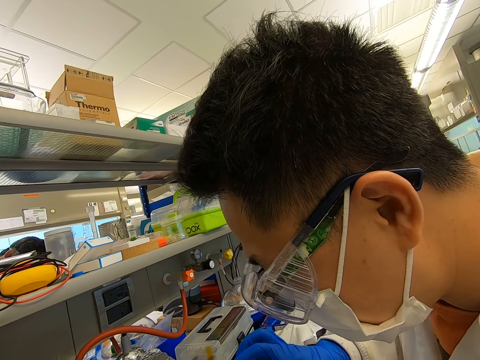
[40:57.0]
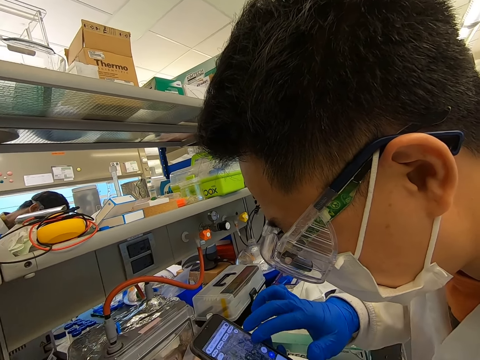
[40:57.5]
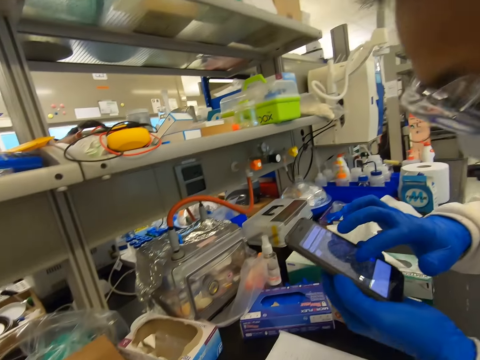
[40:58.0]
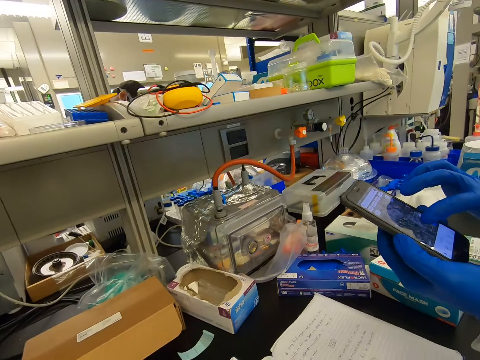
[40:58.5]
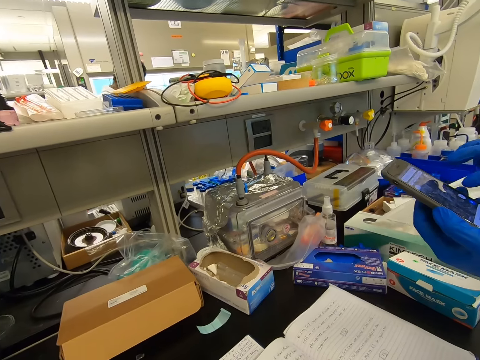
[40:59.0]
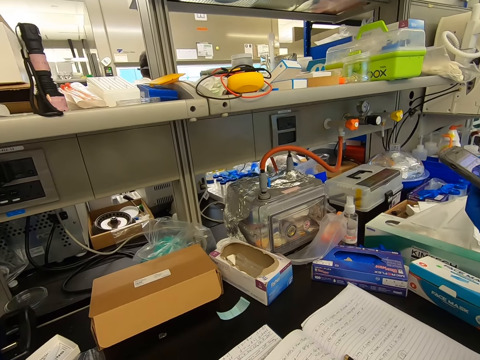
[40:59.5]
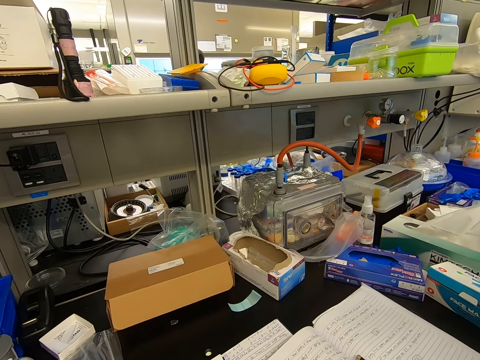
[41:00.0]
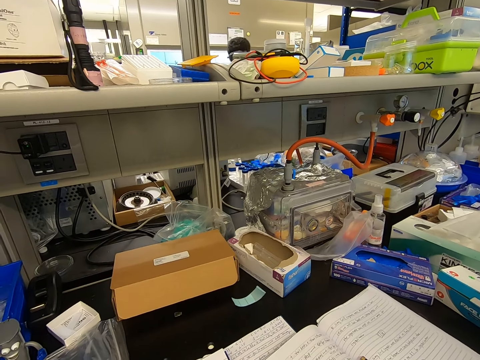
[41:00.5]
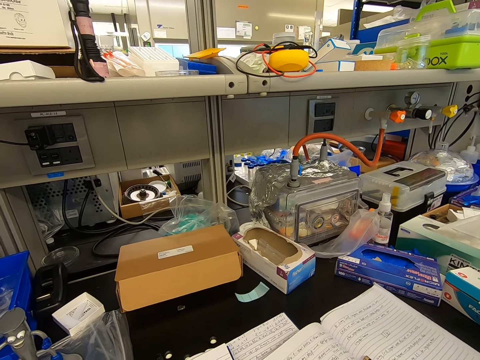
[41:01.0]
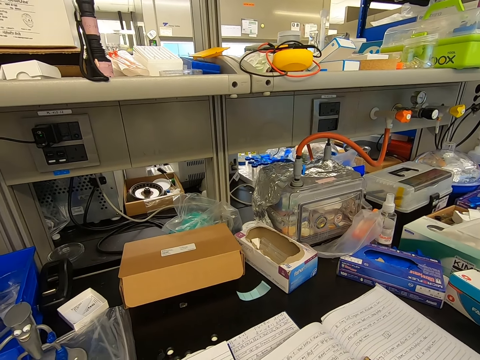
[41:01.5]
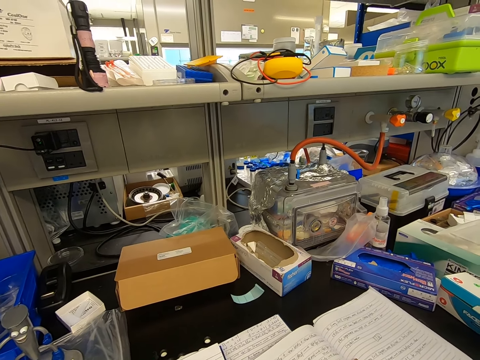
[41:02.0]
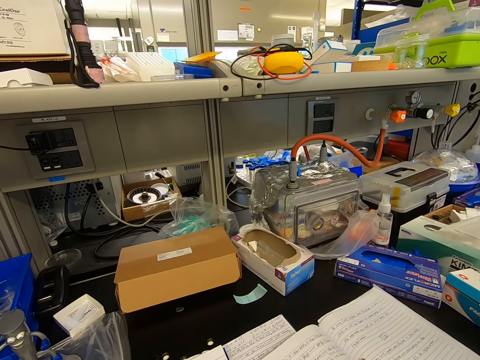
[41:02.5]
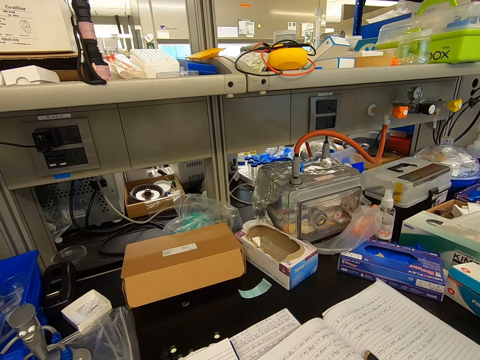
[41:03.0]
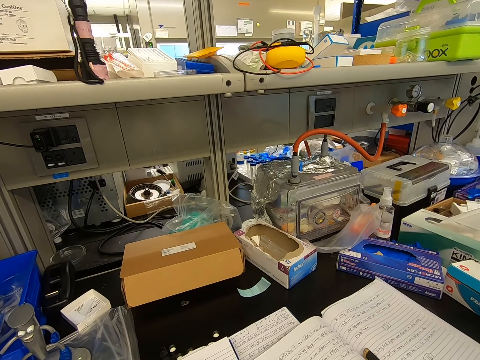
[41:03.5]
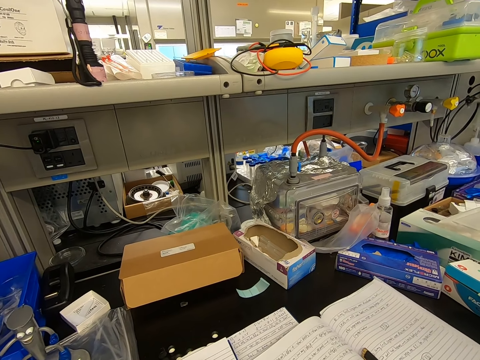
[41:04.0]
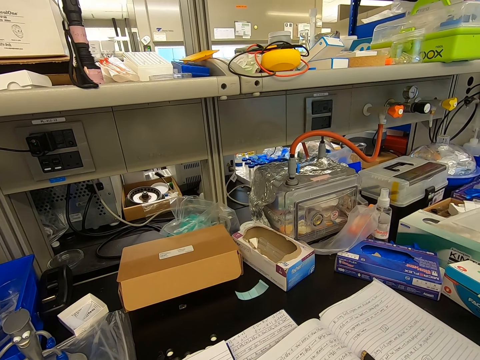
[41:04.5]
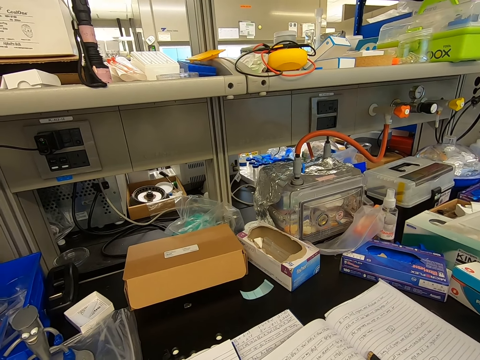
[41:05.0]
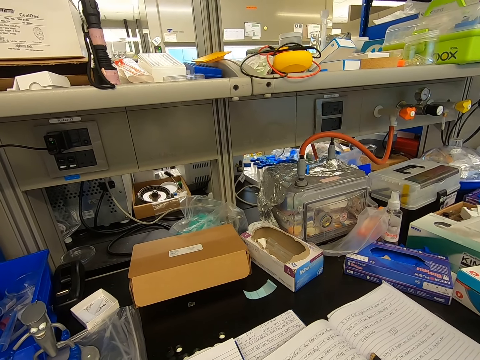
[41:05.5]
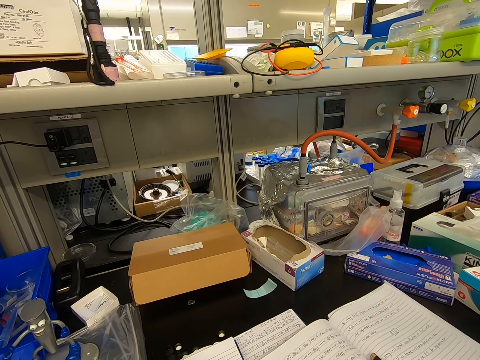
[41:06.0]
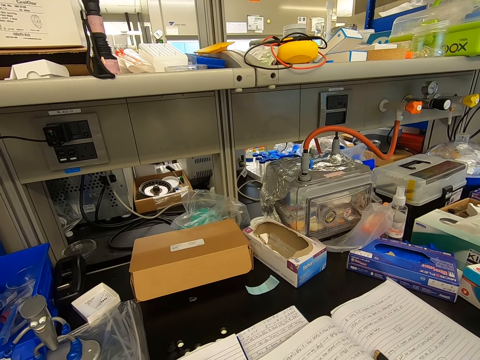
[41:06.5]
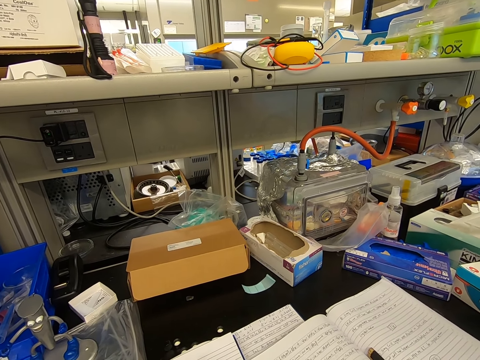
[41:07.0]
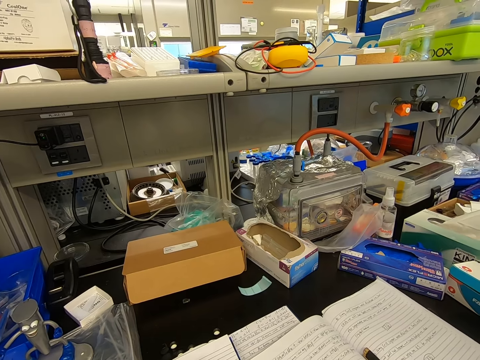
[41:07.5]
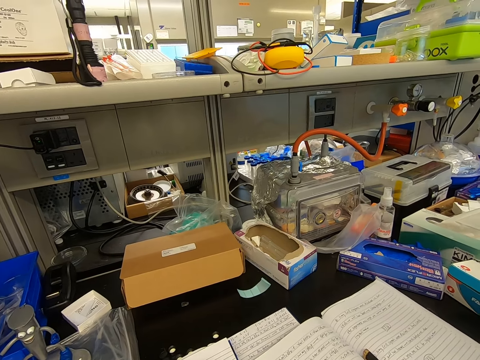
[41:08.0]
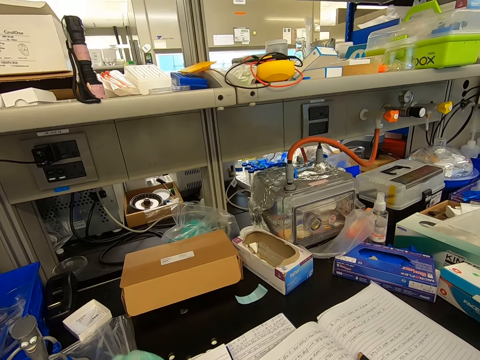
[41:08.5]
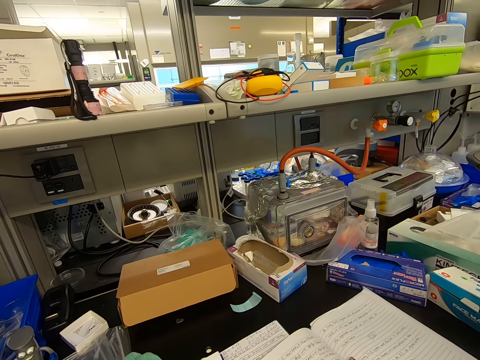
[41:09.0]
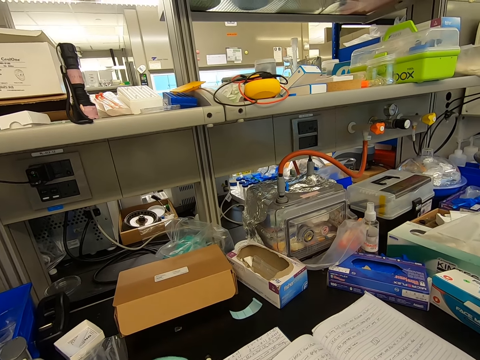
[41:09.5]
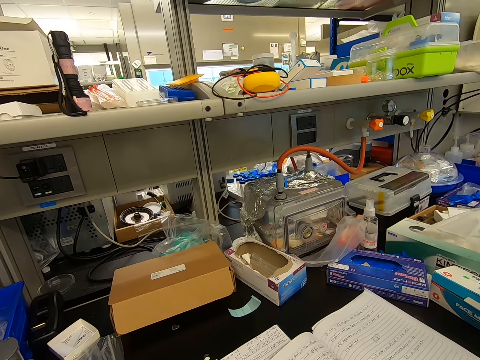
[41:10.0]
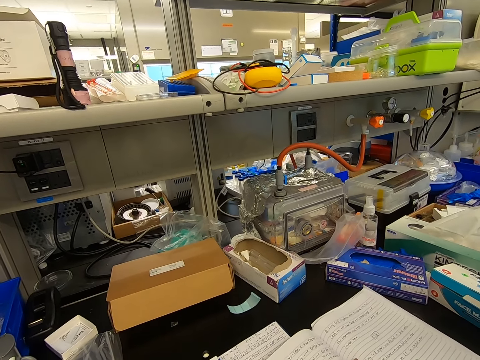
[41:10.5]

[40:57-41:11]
The camera wearer looks around the room.

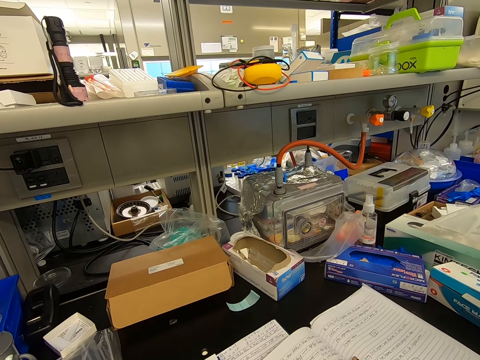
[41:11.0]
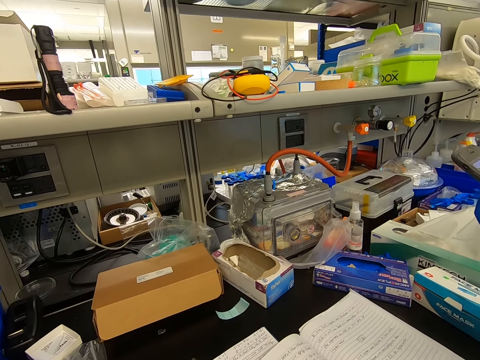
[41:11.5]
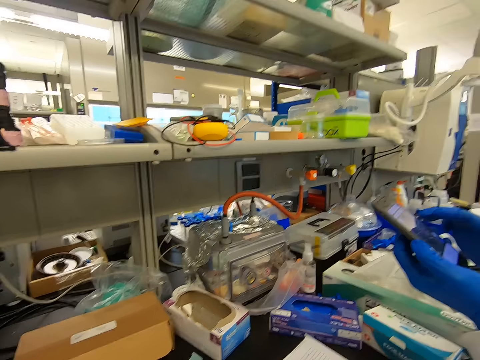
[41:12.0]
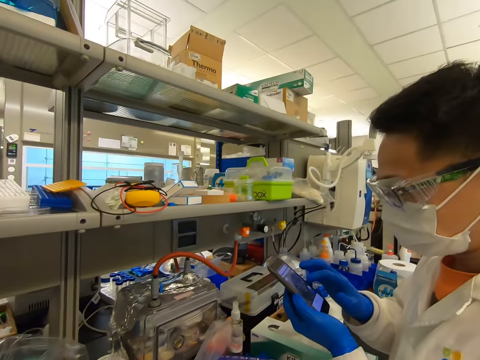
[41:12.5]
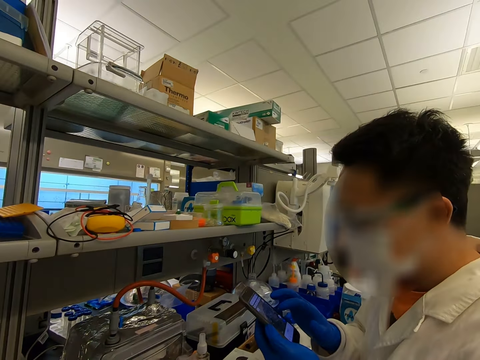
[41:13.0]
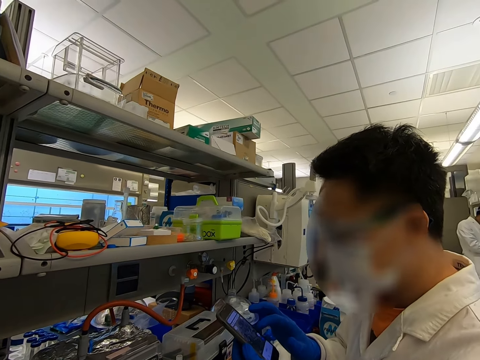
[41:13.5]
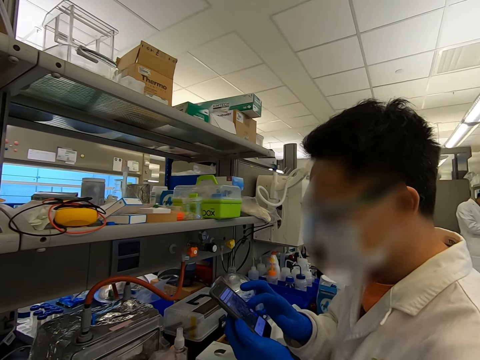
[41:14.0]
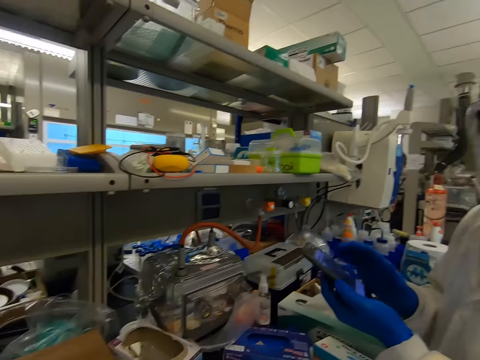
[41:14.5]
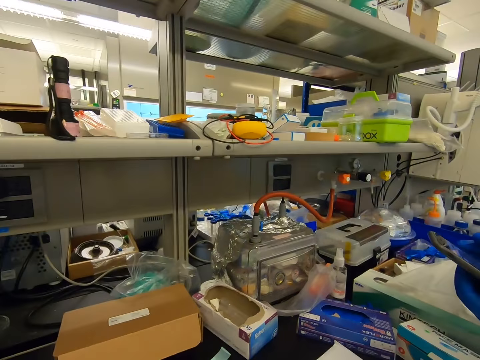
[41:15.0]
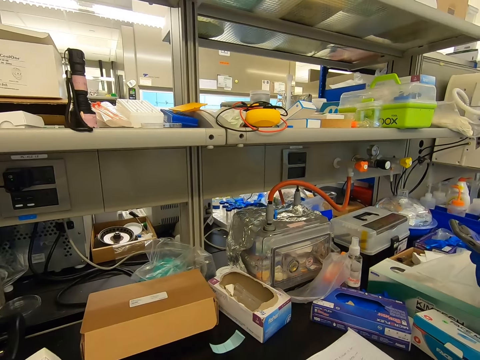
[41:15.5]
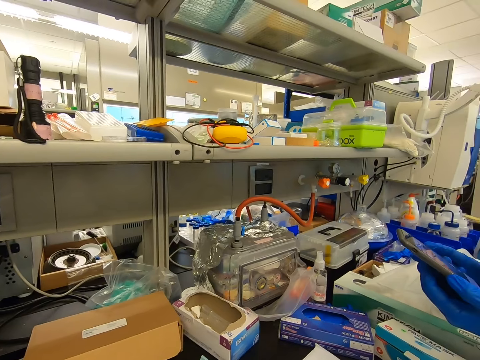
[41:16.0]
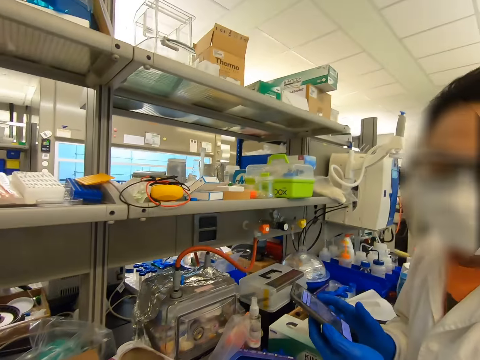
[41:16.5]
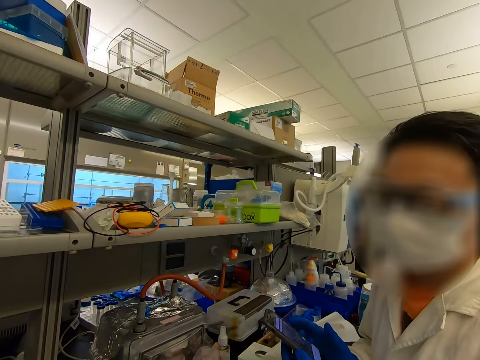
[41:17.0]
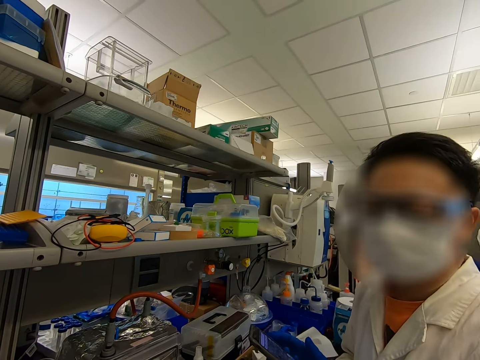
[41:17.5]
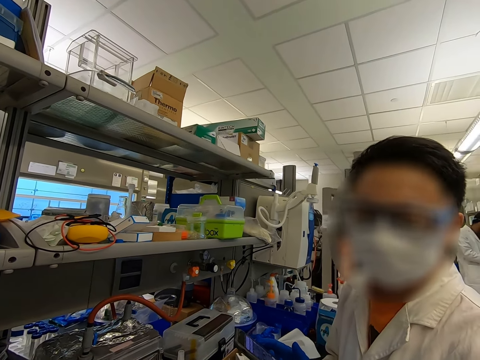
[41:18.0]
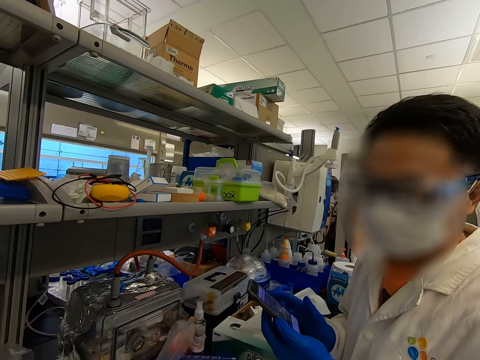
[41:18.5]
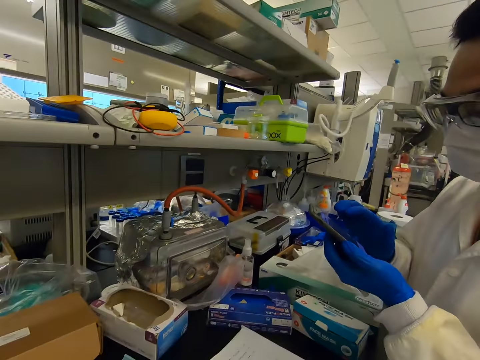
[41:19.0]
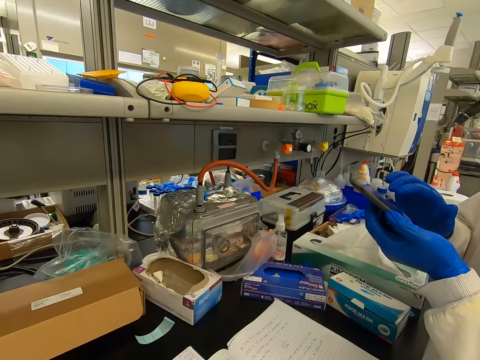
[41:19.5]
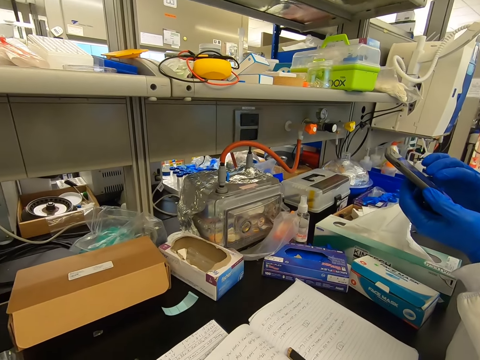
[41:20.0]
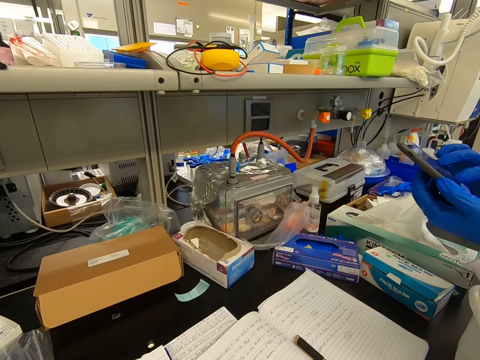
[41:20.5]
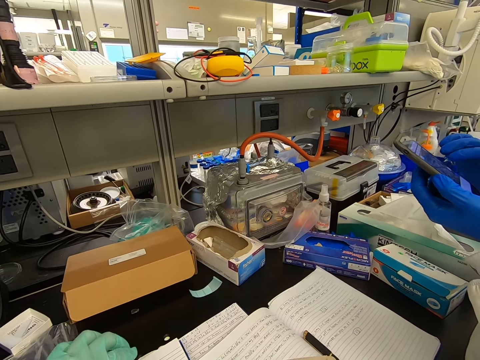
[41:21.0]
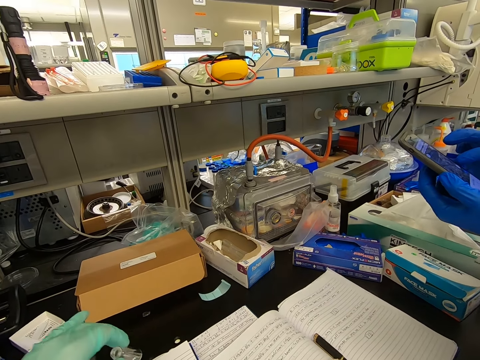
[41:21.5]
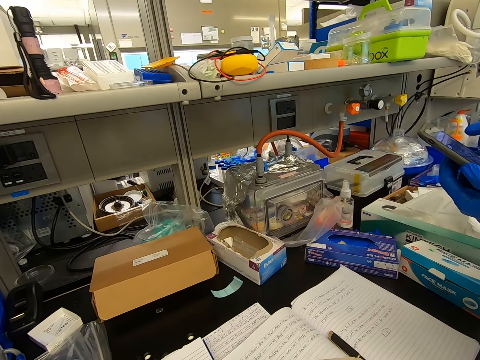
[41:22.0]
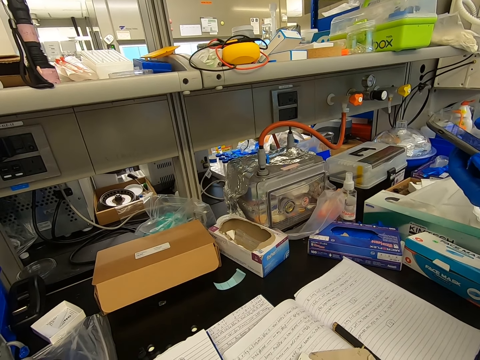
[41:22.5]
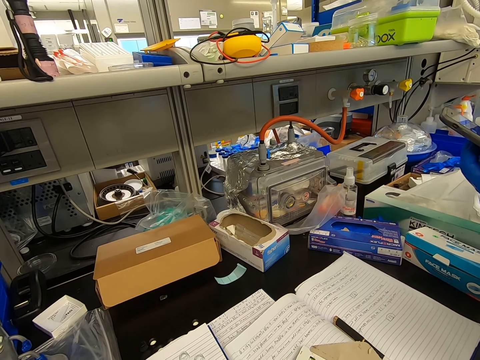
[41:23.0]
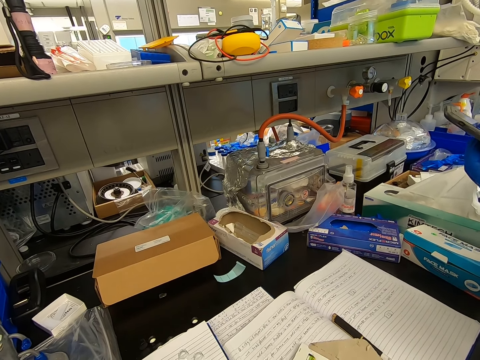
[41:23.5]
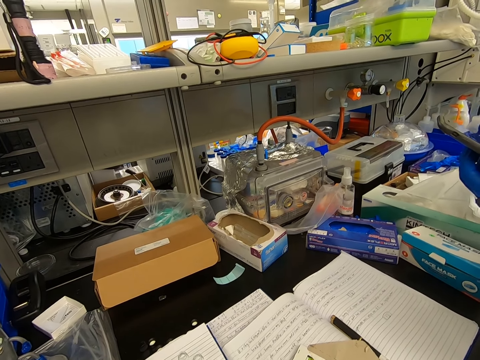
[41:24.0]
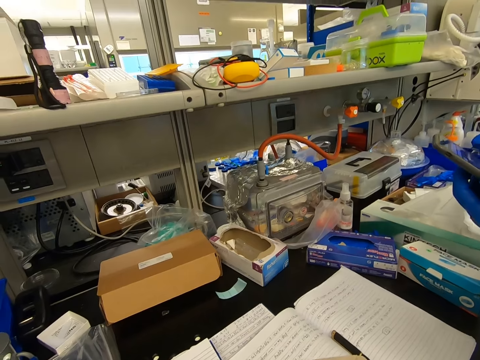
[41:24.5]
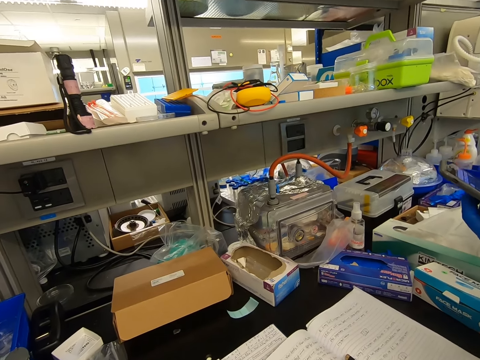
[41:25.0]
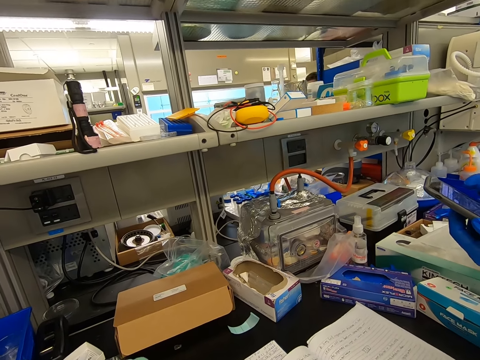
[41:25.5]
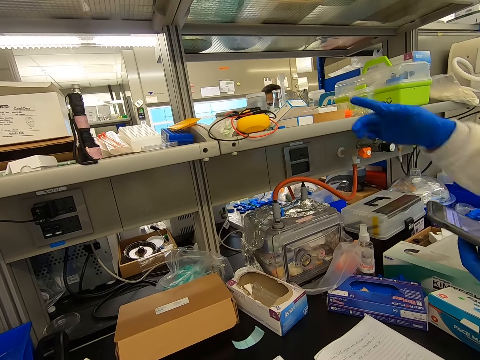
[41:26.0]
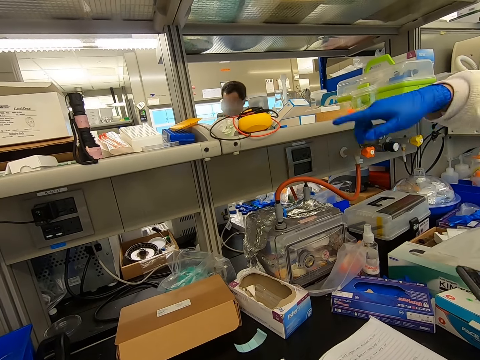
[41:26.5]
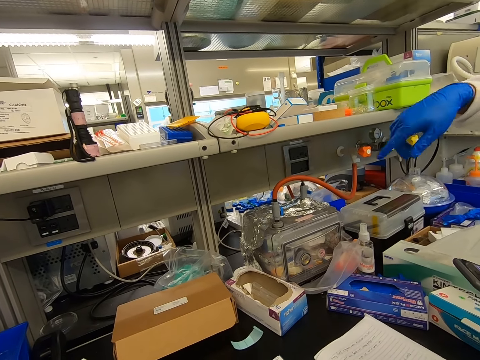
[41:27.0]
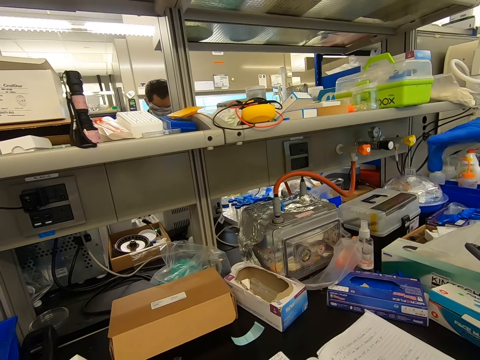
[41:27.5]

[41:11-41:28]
A man uses a phone. The camera wearer arranges a bottle on the table. They pick a test tube.
